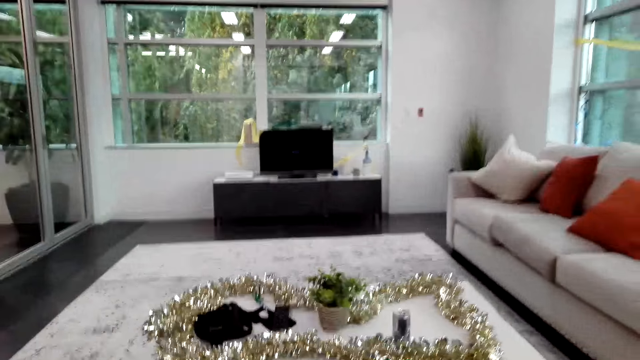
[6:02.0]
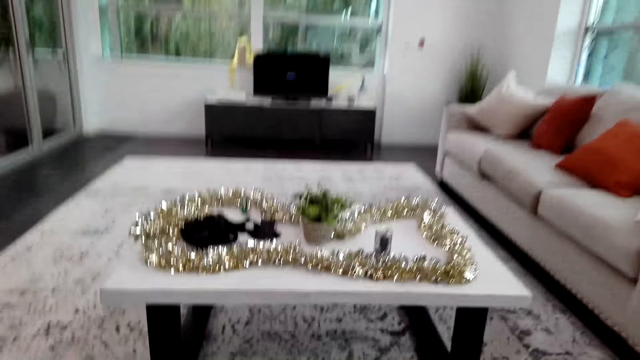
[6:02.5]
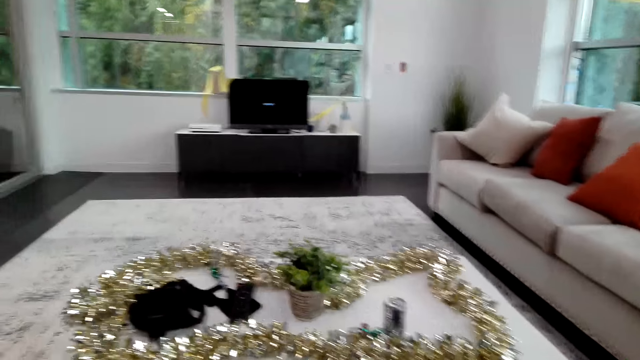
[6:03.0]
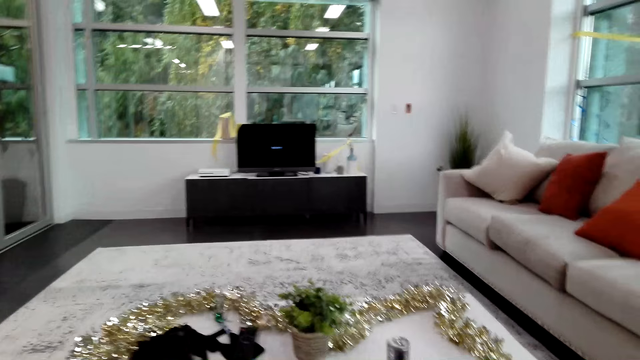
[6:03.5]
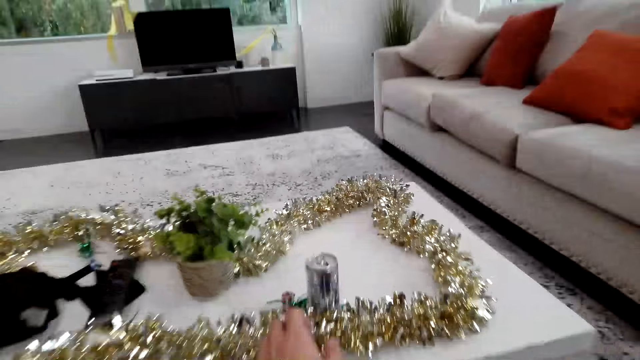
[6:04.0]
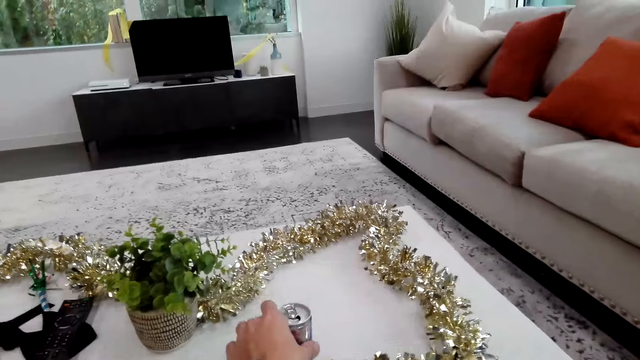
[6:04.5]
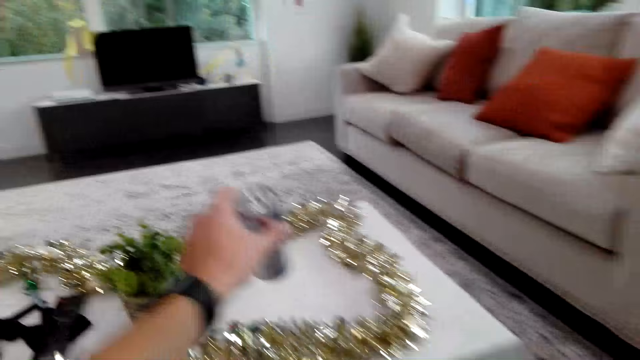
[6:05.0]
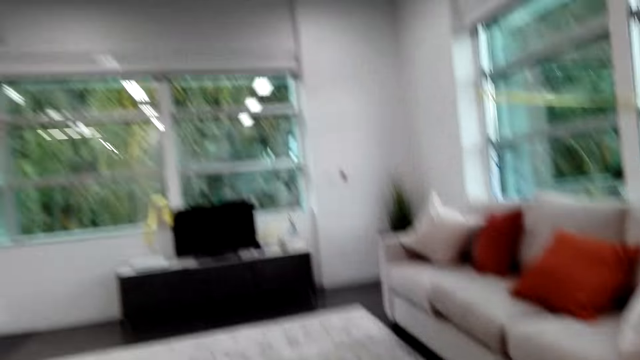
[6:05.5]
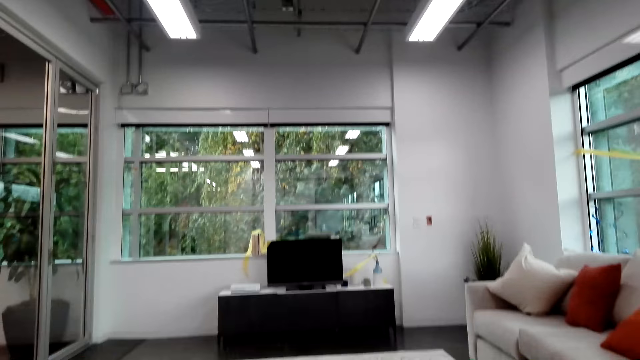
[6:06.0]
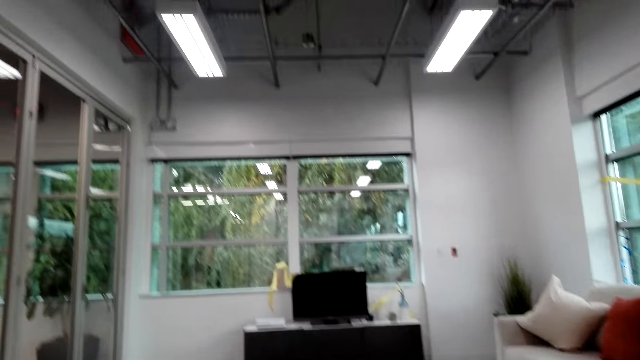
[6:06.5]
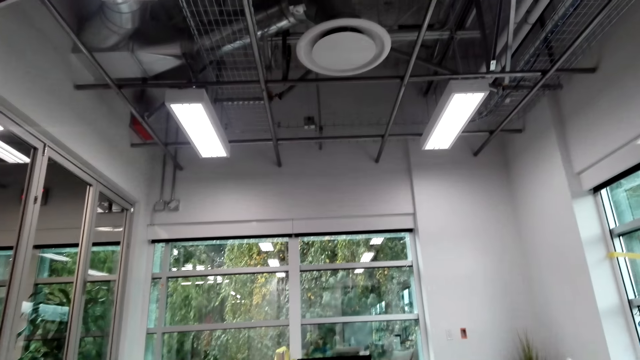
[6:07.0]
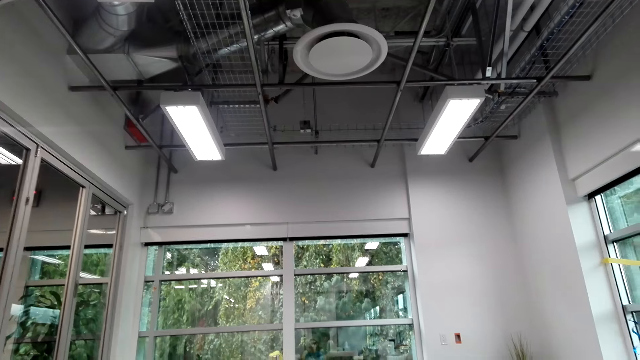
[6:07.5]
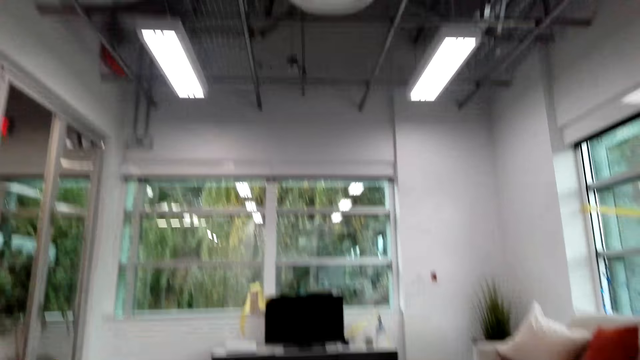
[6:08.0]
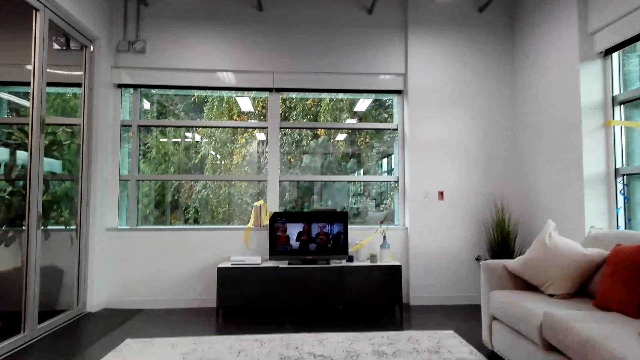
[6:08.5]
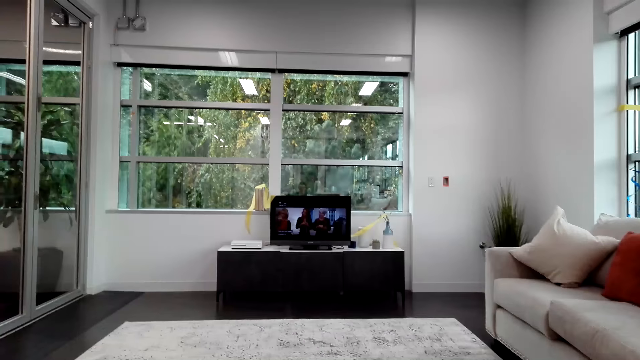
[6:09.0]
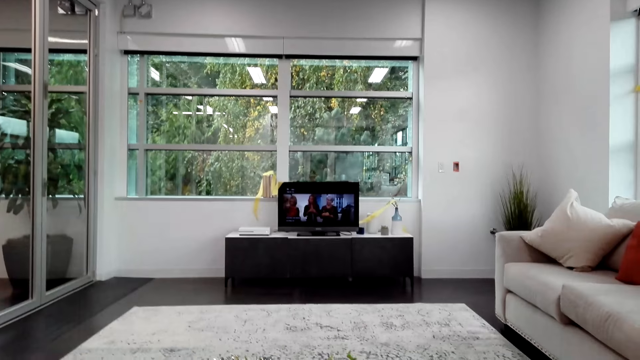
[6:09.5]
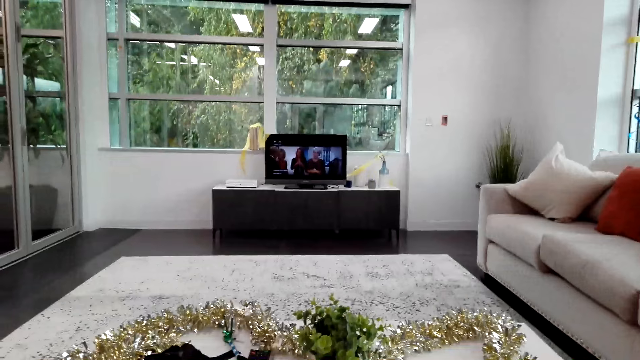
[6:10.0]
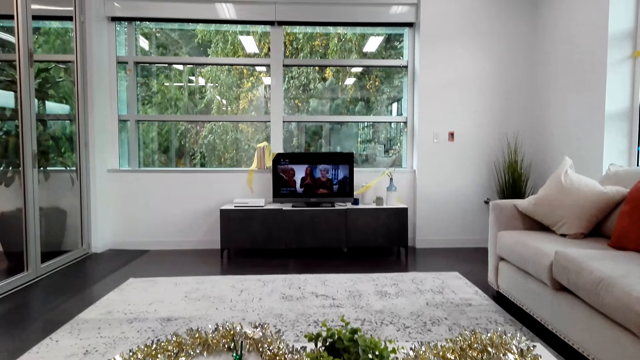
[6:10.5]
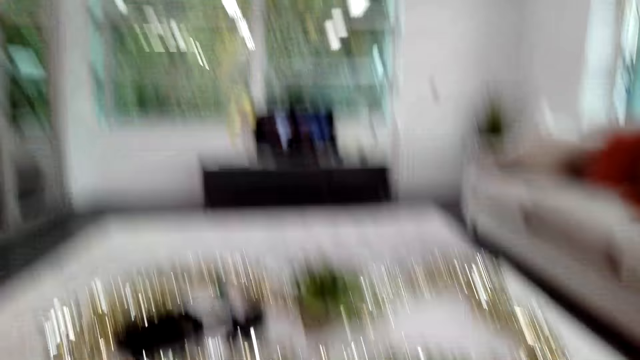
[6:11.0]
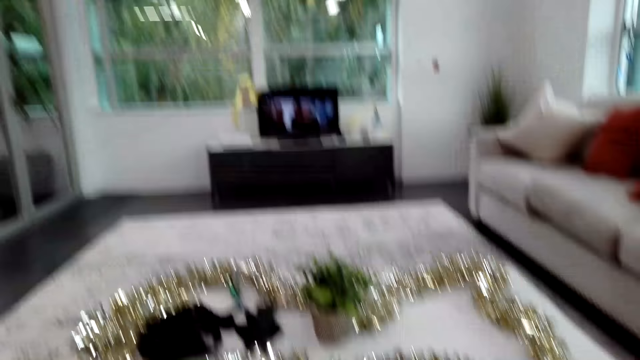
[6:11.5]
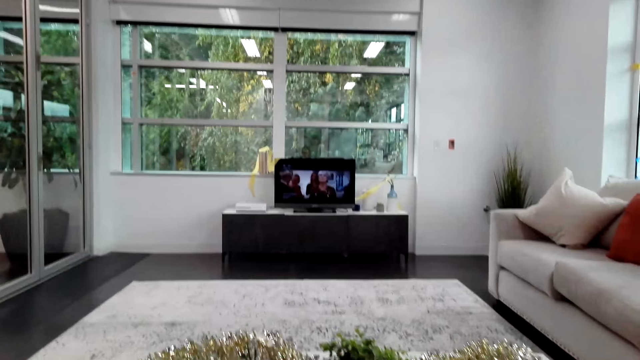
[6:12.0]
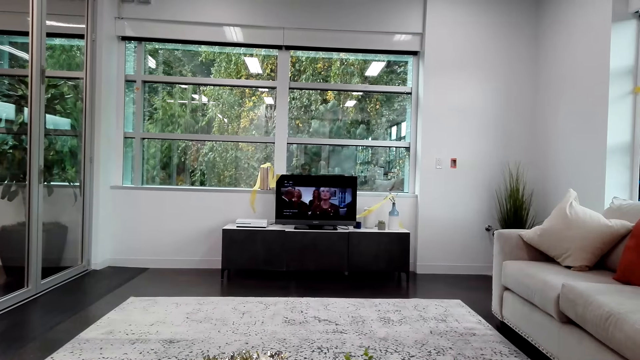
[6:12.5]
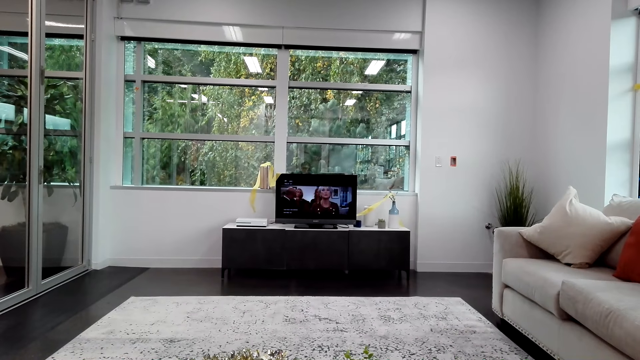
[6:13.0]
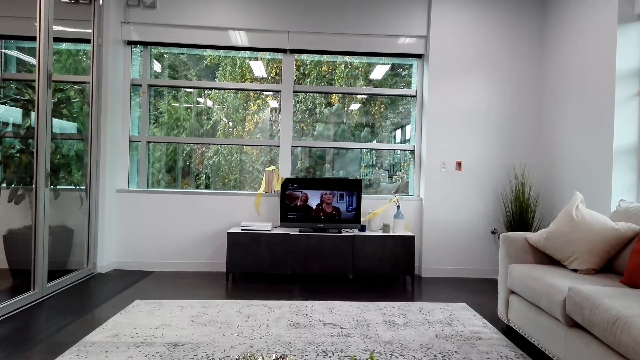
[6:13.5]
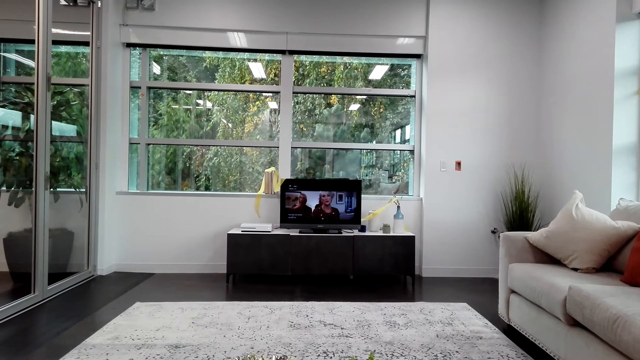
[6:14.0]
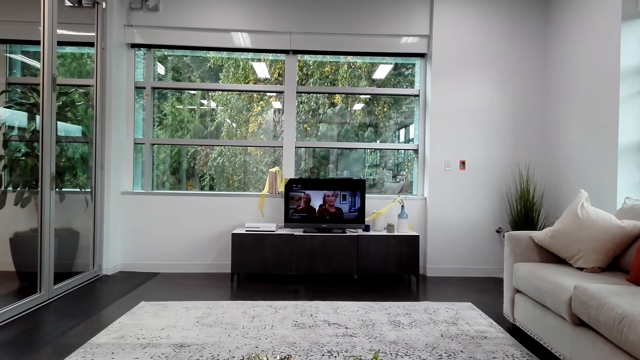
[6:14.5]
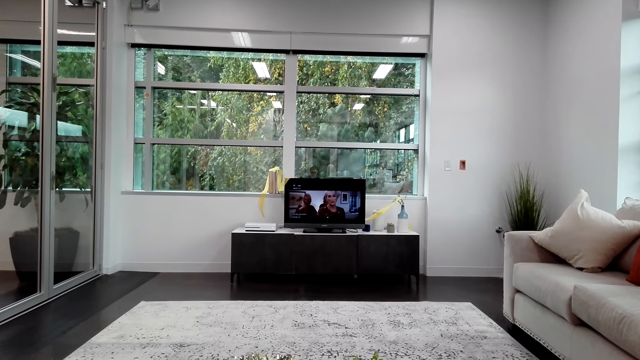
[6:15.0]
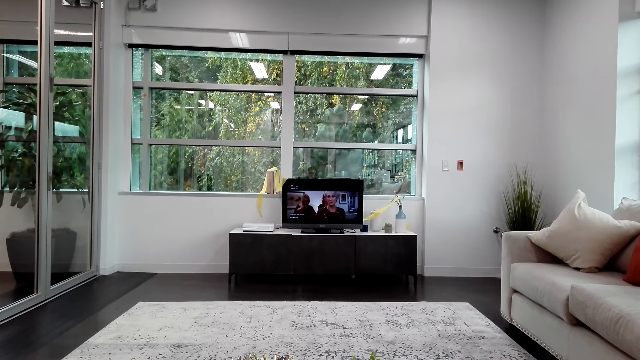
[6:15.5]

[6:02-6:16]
The camera wearer turns on the TV. They take a can from the table. They watch the TV.

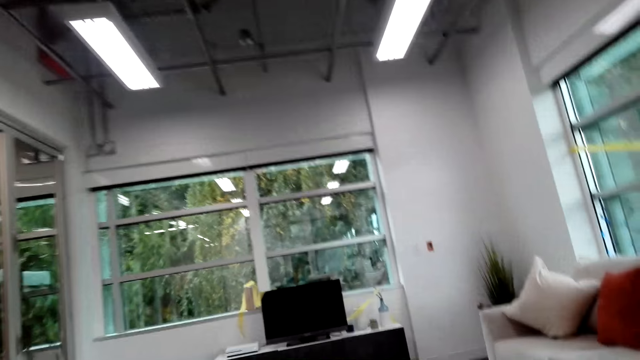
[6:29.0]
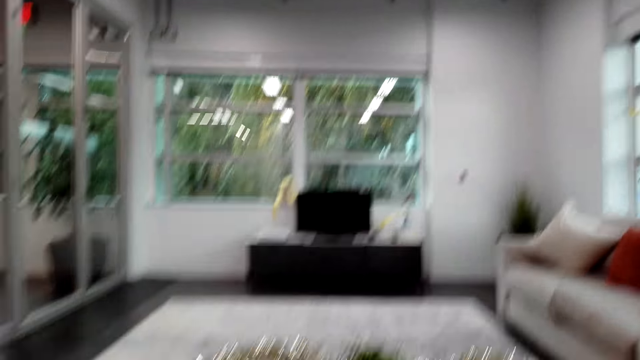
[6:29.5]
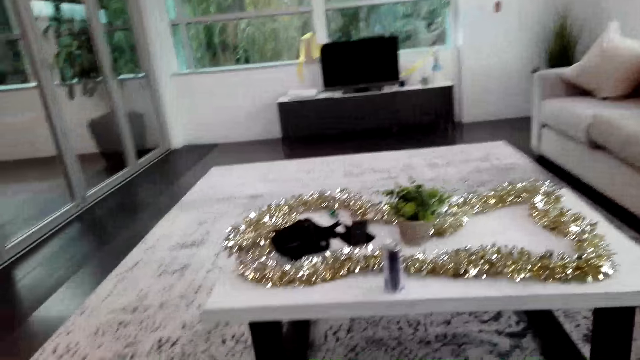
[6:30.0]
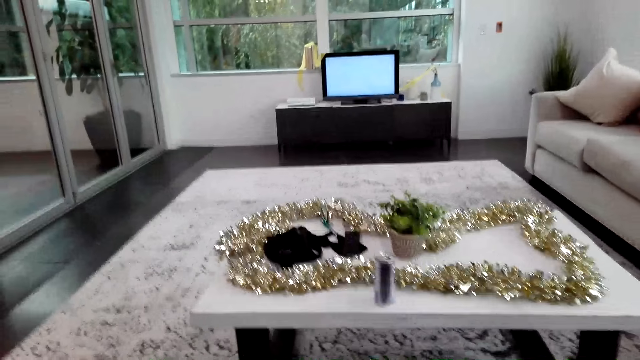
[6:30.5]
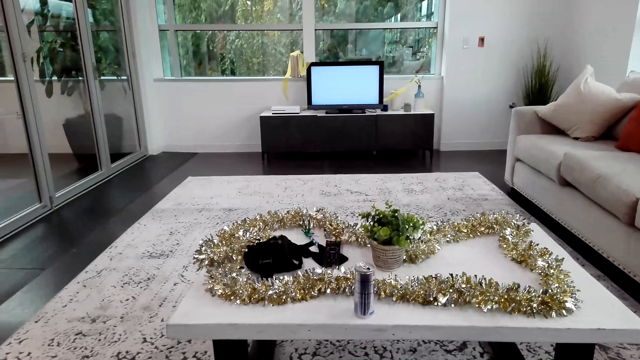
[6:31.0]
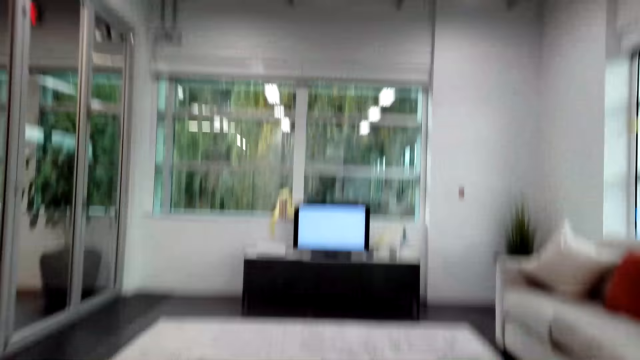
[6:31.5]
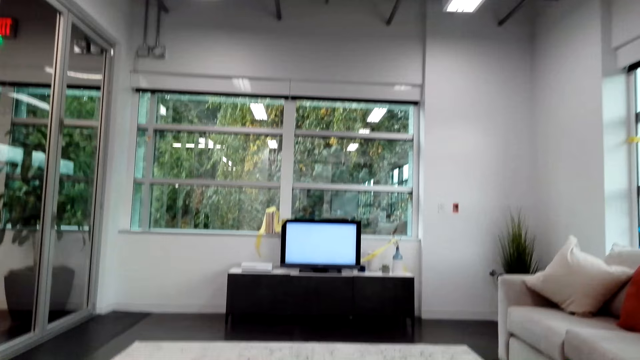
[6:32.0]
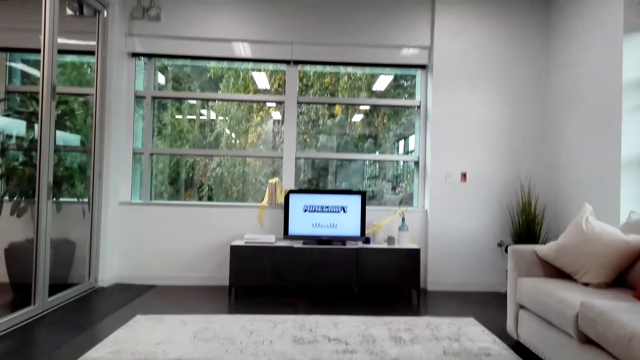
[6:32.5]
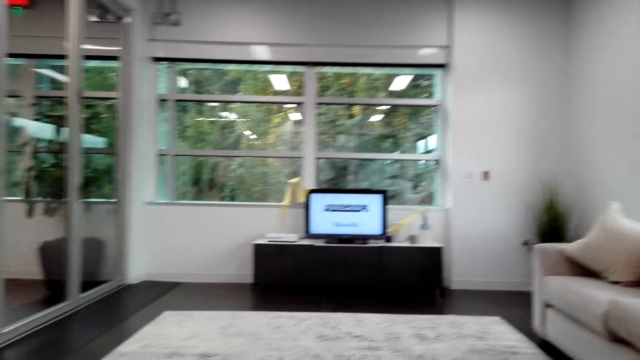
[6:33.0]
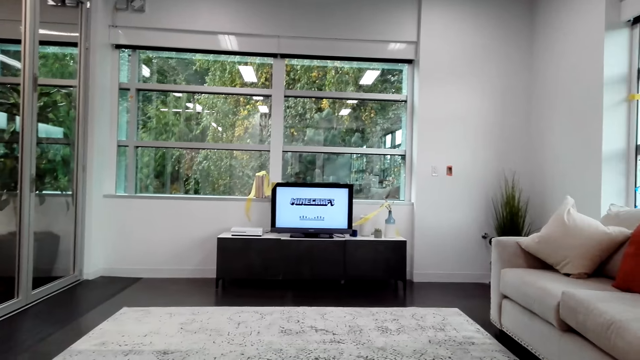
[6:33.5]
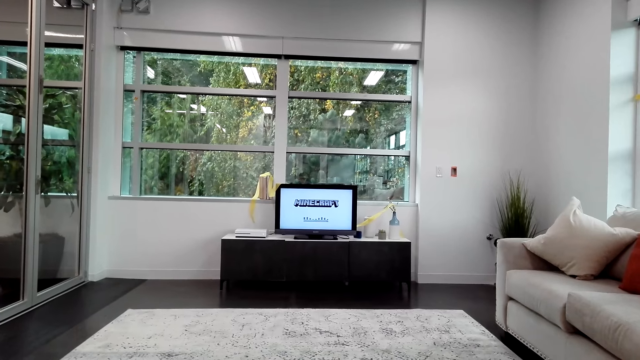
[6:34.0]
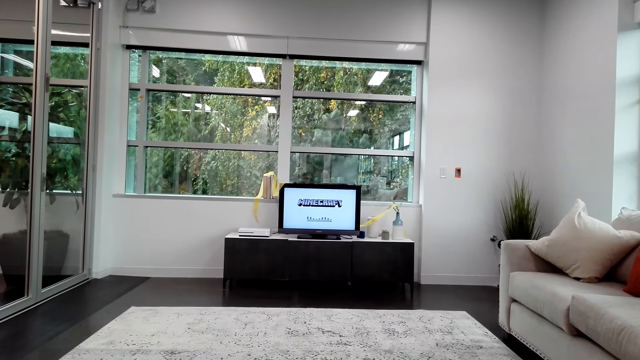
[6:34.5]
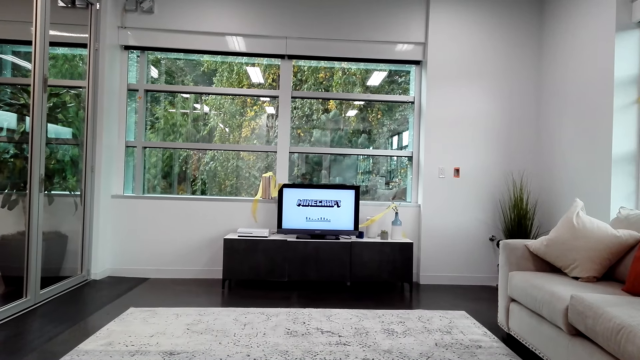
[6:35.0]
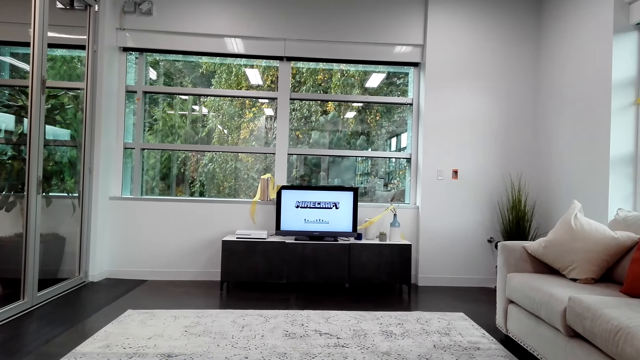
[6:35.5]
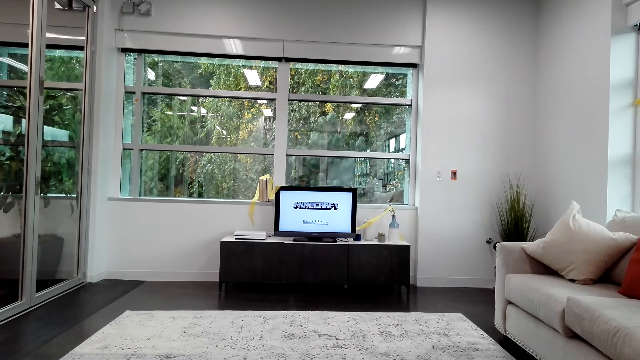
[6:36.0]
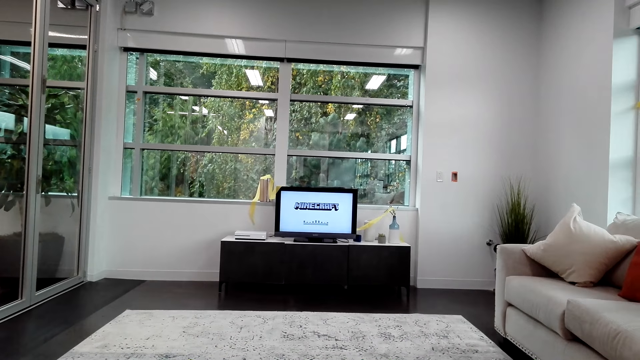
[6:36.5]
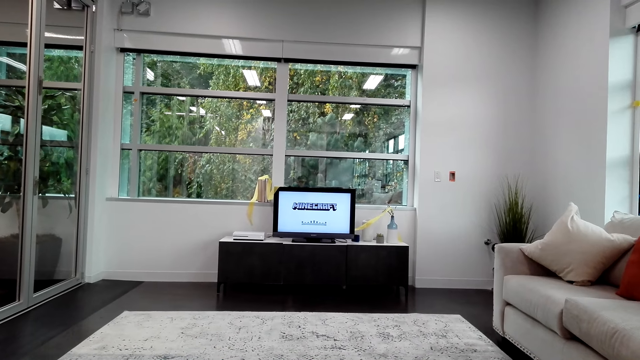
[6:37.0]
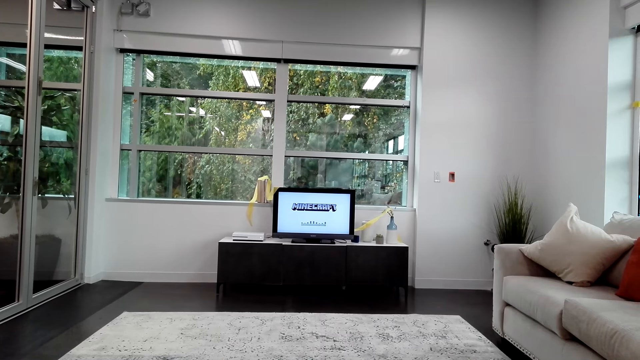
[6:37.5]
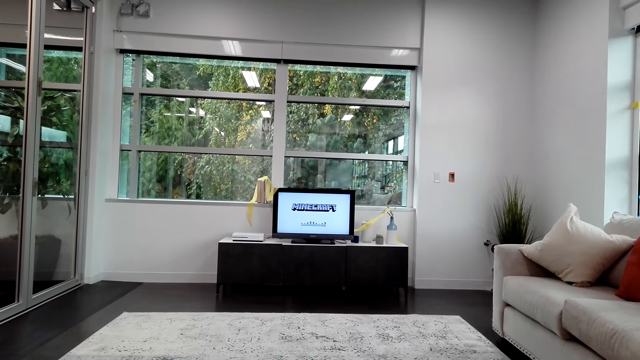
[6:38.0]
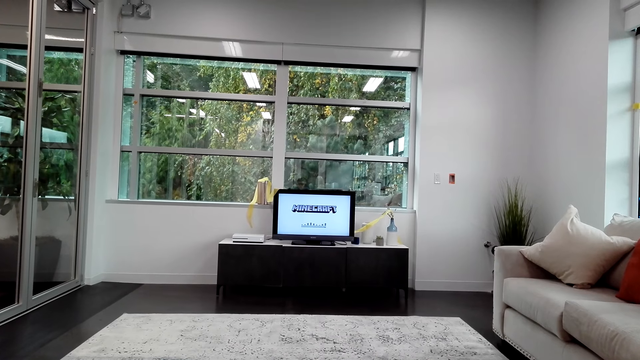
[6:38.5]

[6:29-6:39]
The camera wearer operates a computer.
